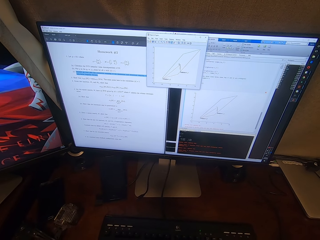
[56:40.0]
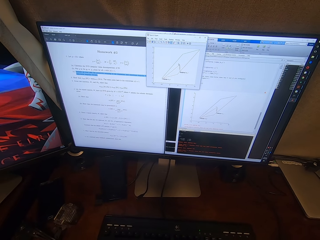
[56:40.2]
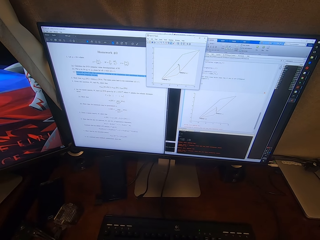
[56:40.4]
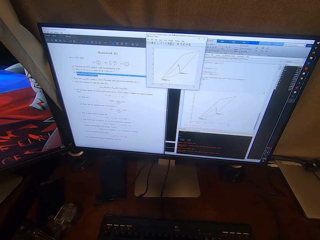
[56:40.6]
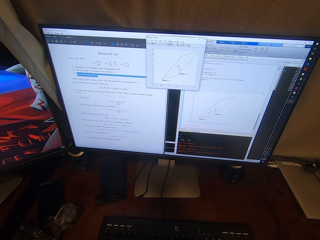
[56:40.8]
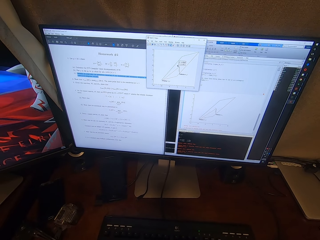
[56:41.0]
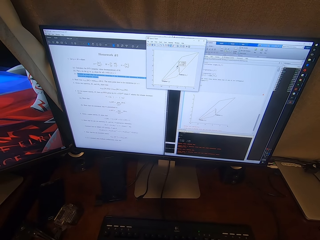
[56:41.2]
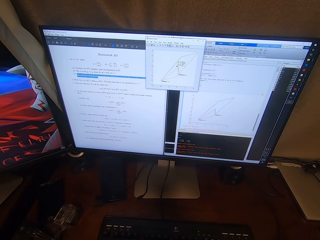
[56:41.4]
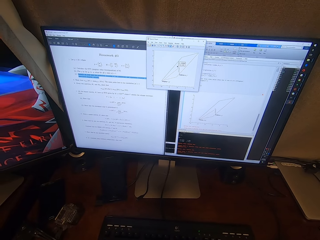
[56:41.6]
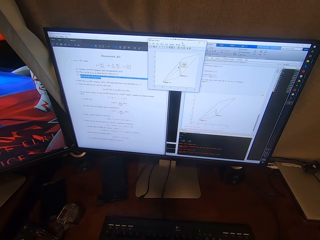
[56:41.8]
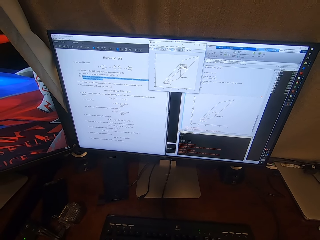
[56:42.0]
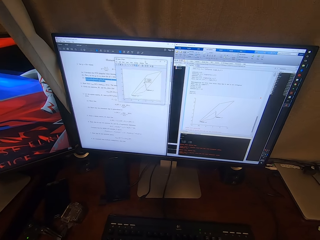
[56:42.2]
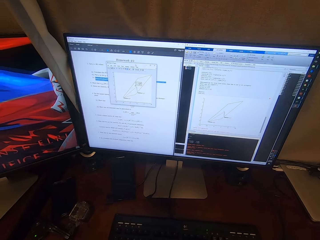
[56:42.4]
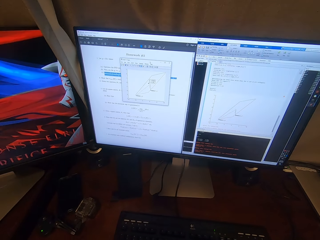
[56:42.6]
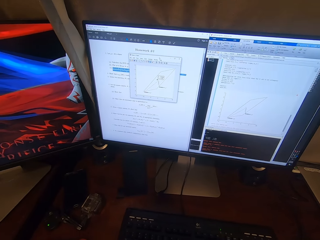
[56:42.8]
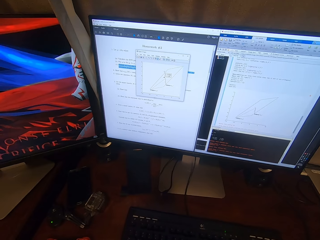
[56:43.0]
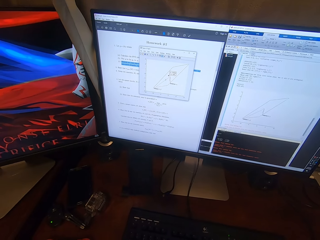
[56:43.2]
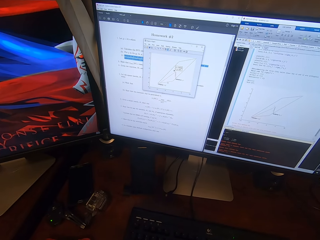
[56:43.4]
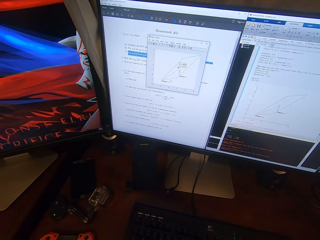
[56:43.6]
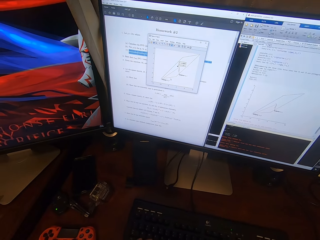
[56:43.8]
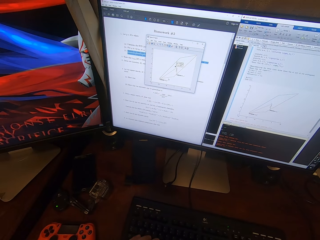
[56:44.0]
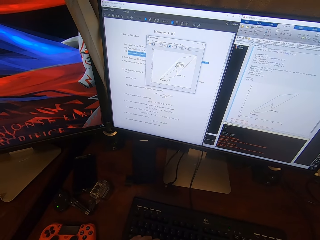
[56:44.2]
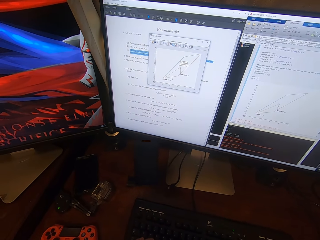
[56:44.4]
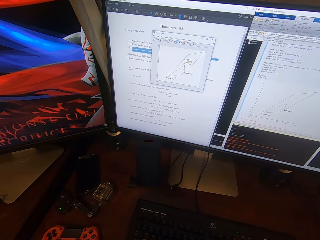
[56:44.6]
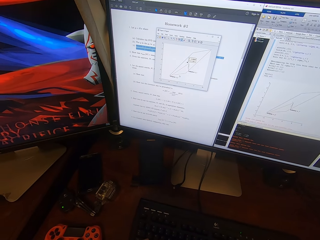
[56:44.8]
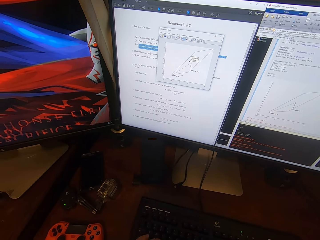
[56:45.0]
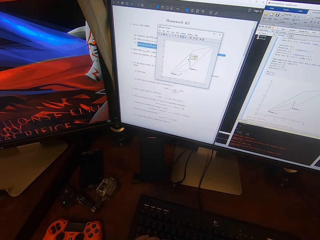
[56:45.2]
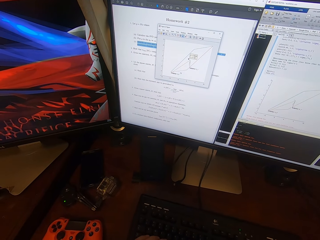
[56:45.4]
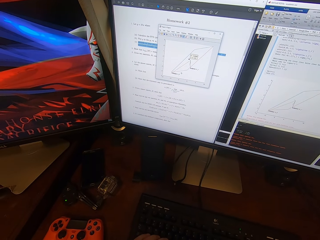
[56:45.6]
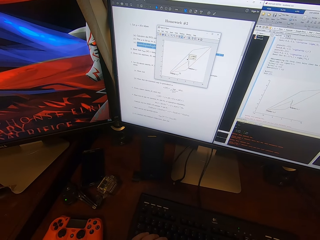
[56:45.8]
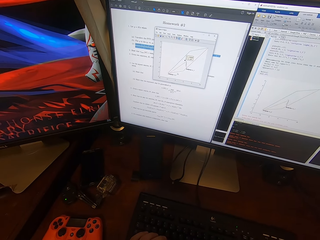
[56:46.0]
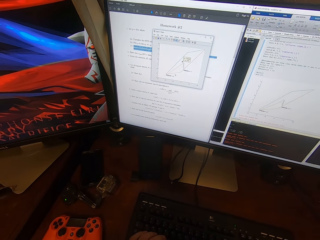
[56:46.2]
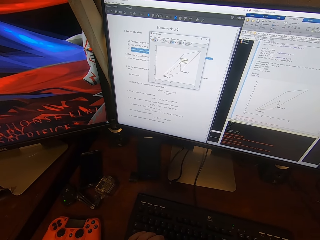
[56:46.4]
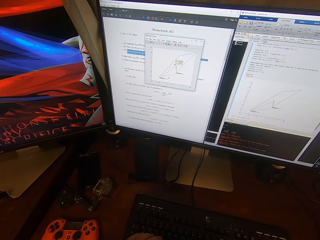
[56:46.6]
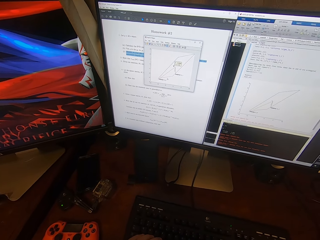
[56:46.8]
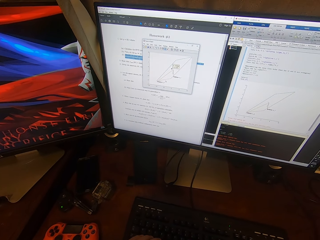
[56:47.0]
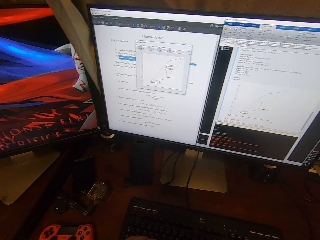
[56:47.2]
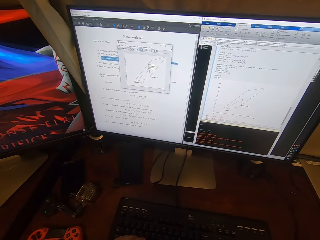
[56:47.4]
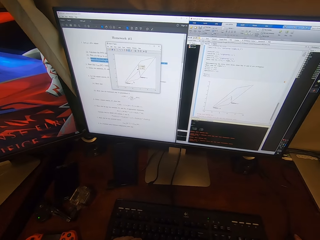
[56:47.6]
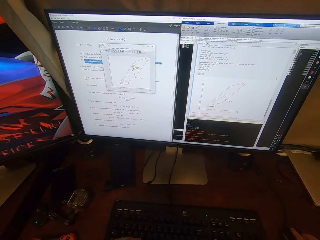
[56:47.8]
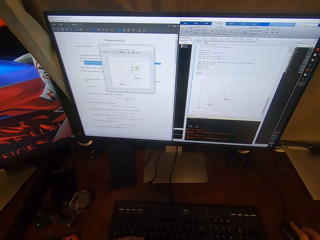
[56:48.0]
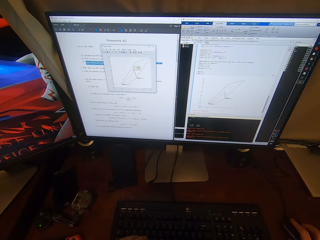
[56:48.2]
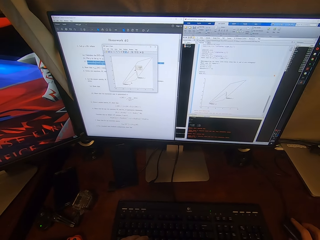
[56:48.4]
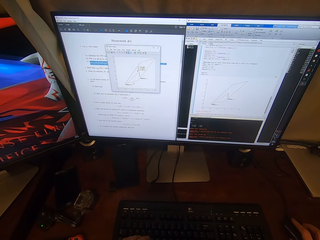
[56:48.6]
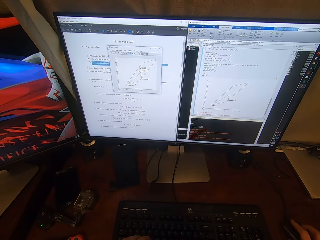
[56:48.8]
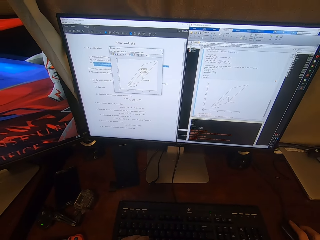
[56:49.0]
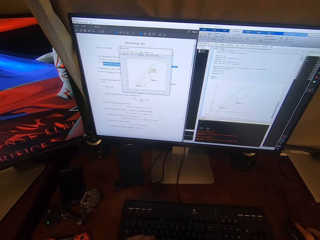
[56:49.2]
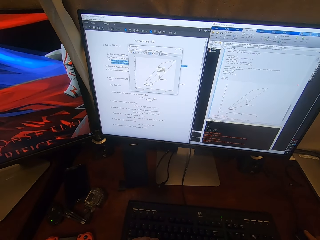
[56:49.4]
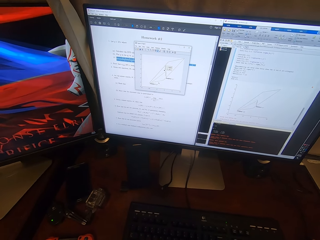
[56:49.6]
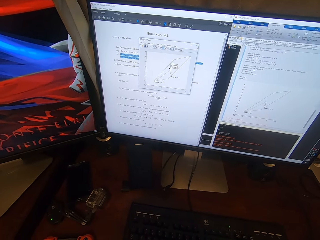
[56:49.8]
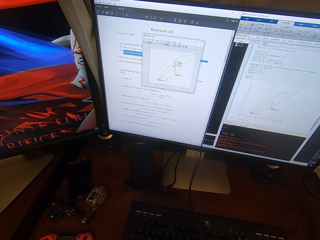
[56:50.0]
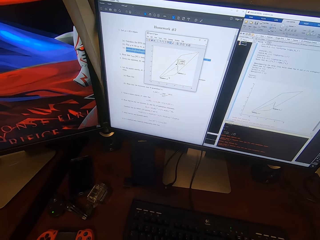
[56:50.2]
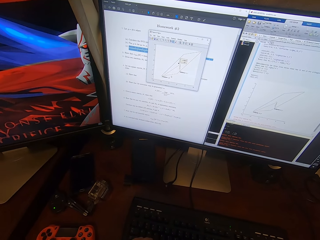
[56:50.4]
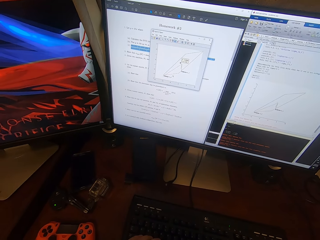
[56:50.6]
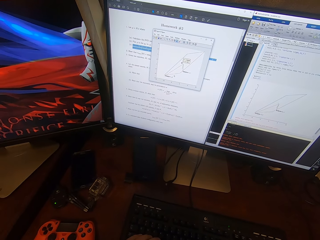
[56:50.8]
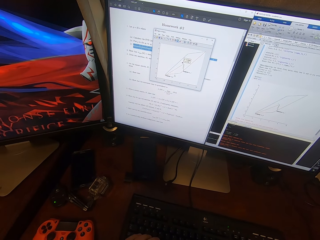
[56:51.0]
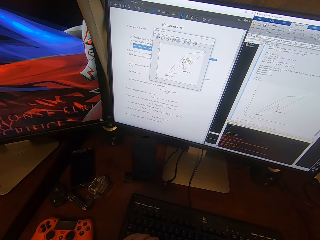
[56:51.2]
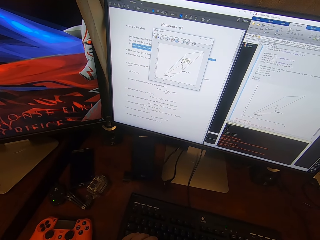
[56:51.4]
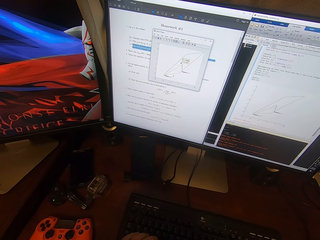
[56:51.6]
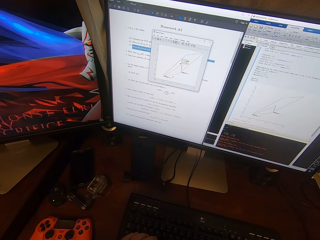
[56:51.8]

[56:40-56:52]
The camera wearer stops browsing and looks at the screen.

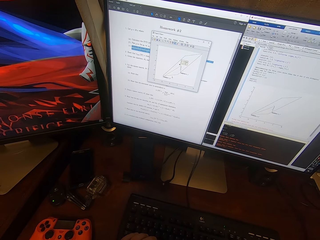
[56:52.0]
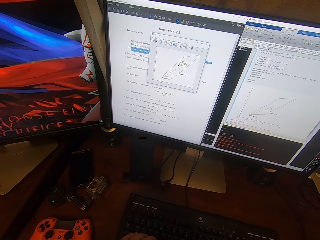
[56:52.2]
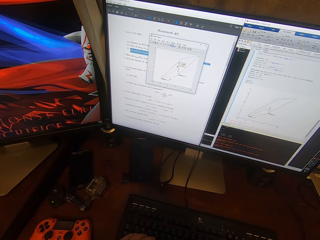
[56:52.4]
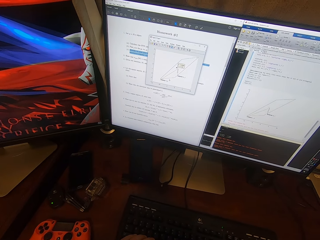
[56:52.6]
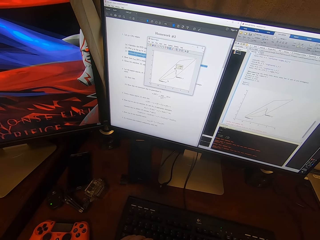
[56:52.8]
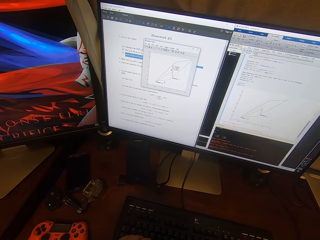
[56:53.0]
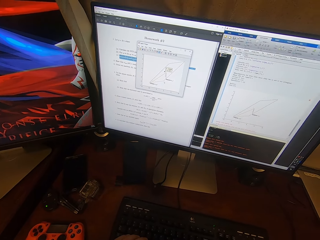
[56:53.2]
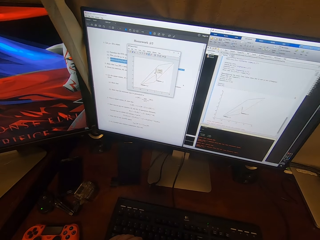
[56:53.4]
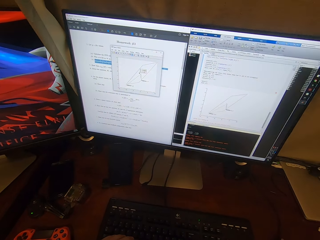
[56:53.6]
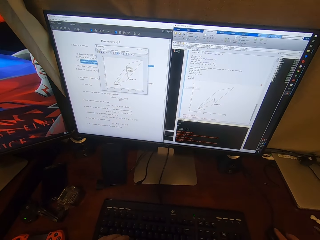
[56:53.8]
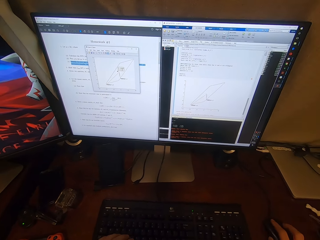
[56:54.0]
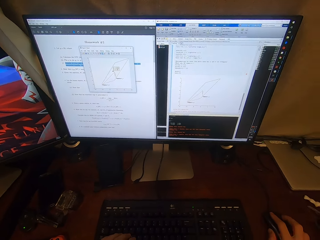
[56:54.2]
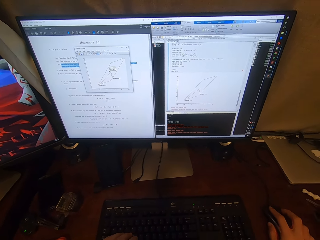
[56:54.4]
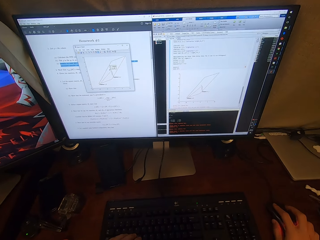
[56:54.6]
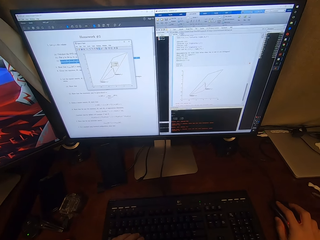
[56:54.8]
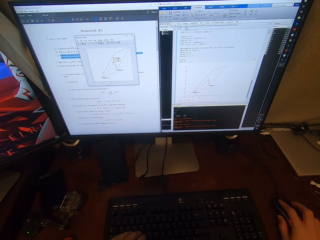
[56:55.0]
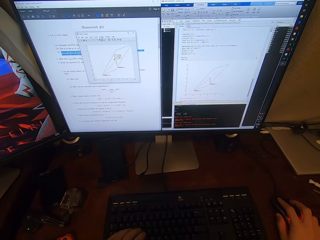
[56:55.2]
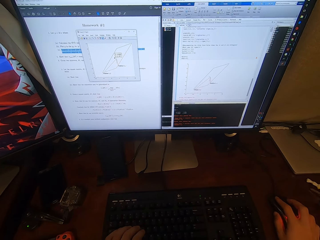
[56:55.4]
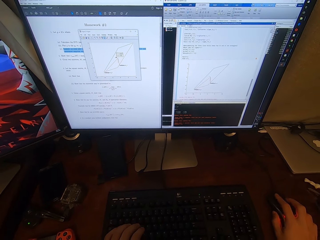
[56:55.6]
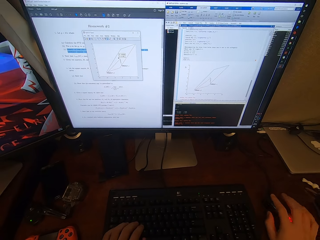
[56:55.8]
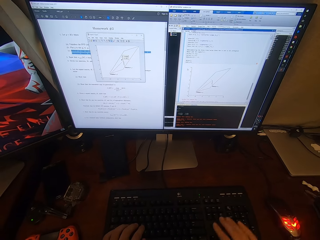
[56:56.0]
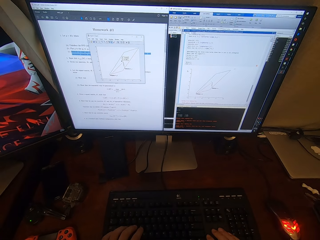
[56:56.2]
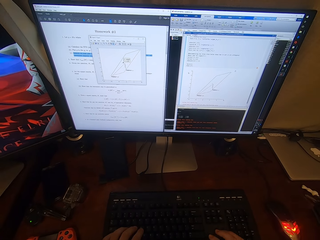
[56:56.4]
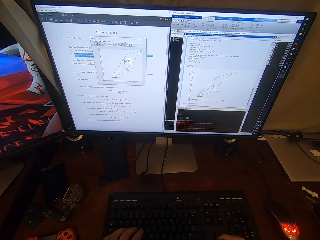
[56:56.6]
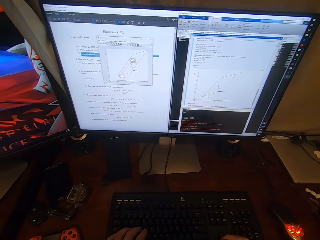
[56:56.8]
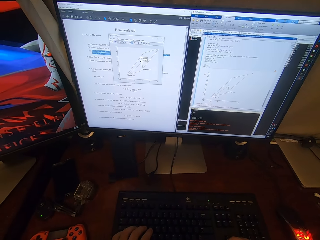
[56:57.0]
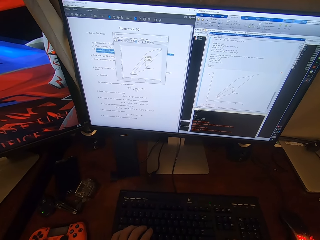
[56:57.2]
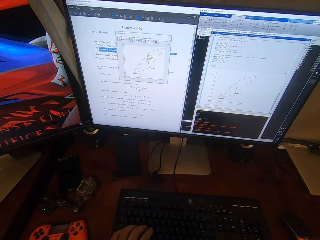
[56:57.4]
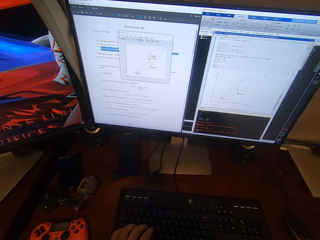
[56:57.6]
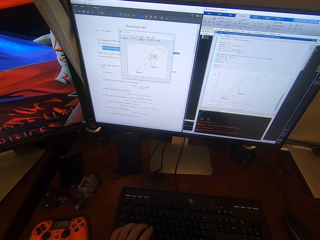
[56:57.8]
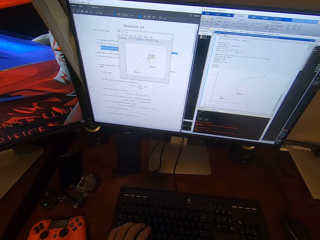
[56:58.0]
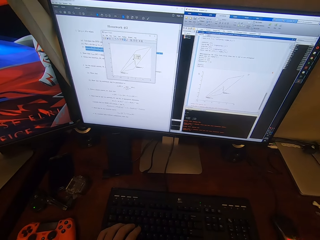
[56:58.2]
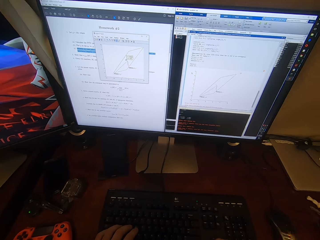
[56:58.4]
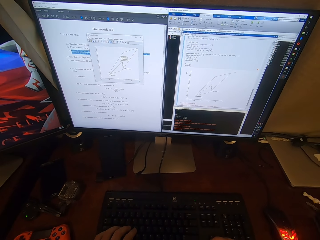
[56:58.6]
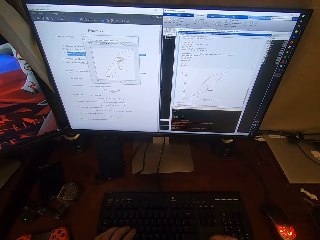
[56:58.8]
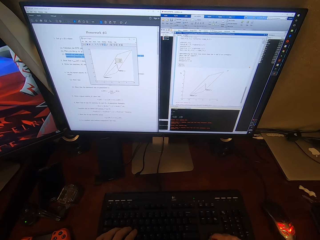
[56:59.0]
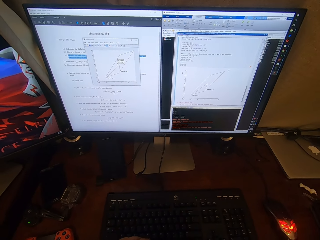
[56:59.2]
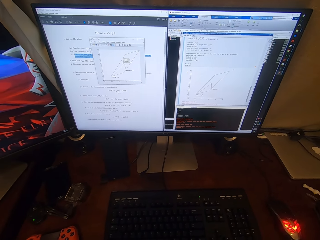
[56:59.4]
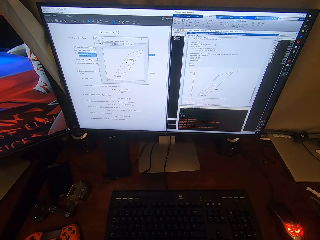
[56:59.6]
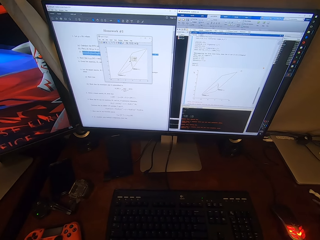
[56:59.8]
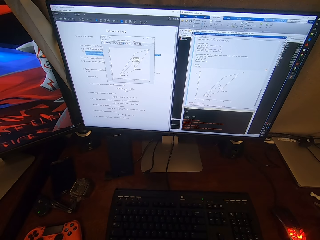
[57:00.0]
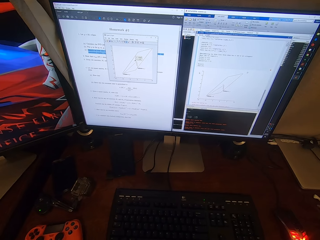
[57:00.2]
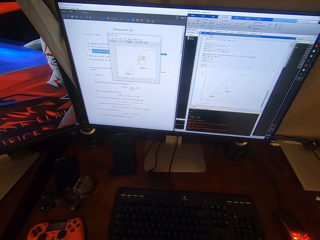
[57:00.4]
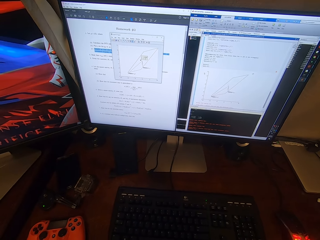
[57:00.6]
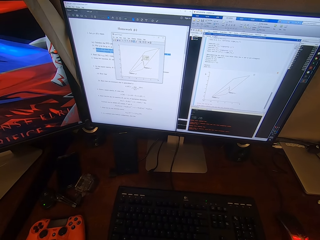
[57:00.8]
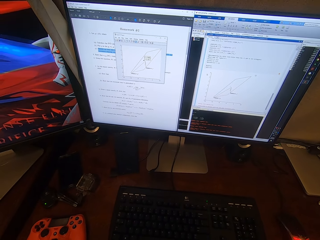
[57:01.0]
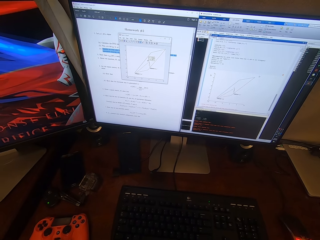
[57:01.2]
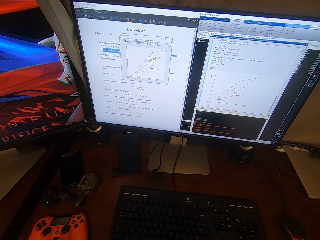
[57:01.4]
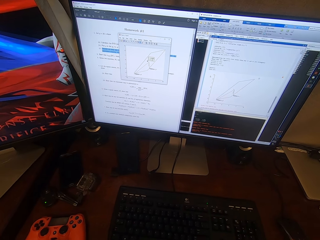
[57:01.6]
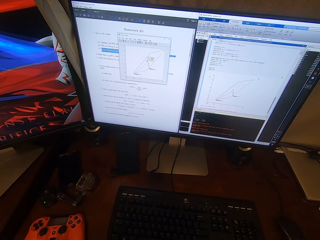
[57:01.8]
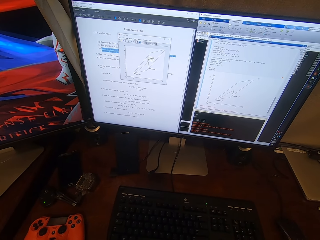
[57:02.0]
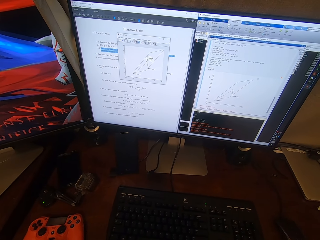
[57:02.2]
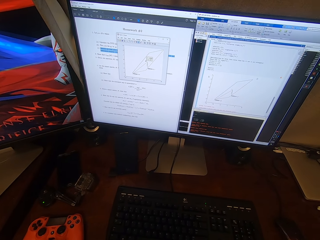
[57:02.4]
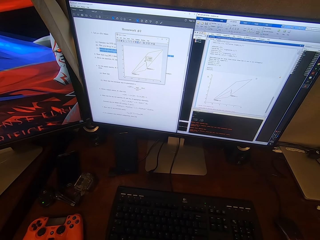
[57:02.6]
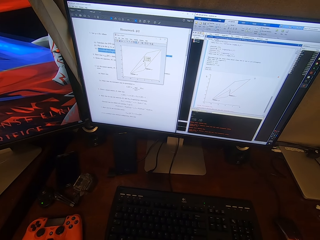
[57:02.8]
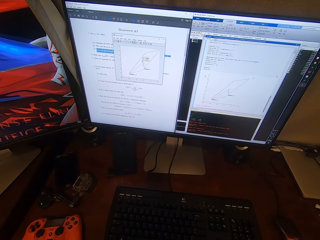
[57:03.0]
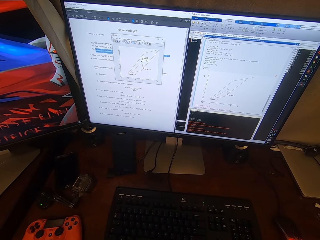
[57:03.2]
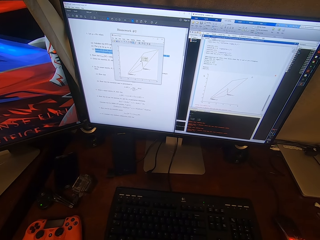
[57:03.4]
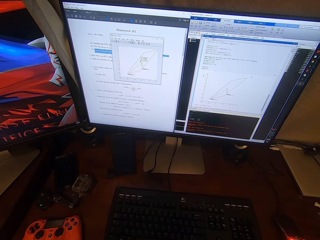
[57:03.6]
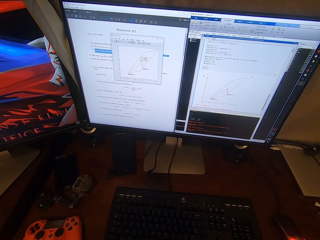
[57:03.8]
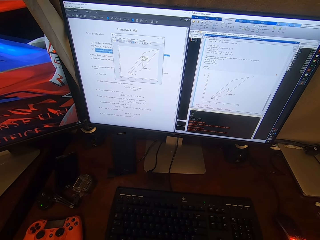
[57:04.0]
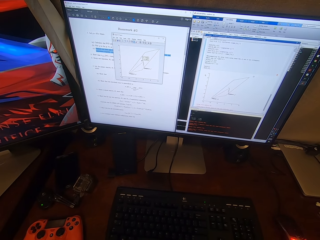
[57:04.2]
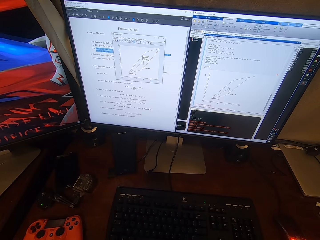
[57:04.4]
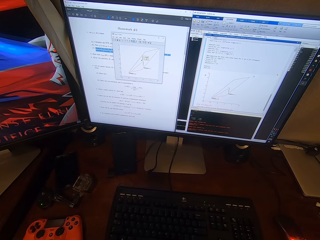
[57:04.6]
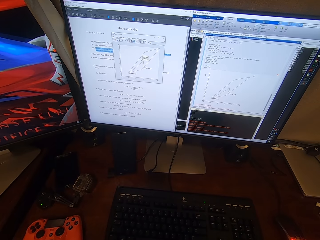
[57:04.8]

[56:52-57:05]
The camera wearer types on the computer keyboard.
